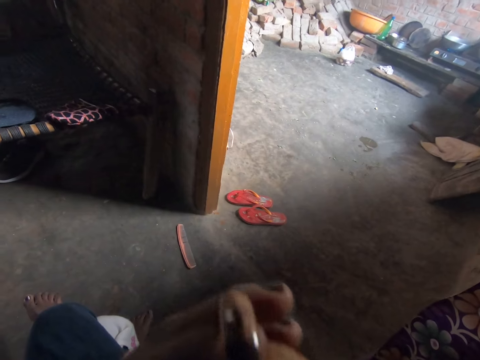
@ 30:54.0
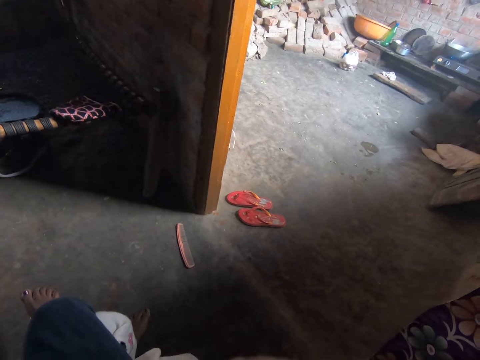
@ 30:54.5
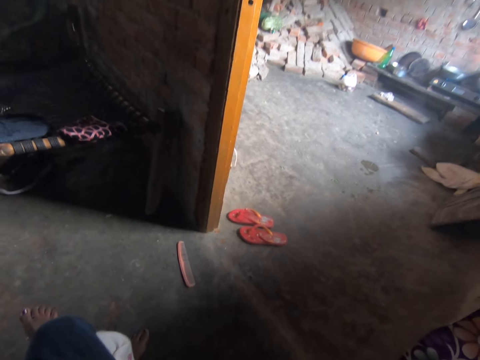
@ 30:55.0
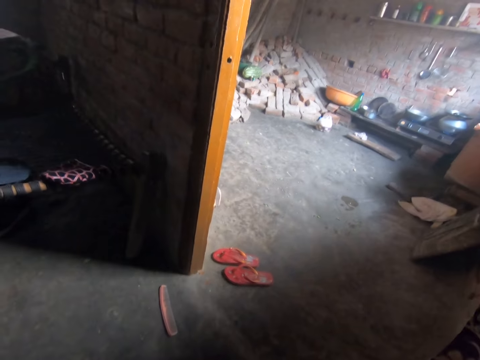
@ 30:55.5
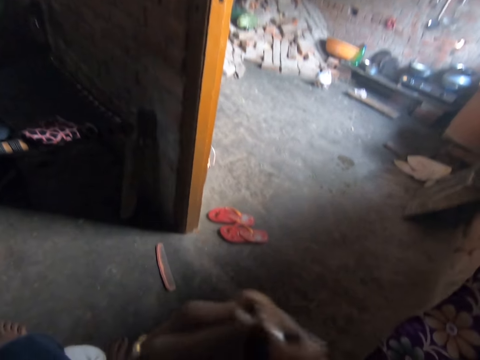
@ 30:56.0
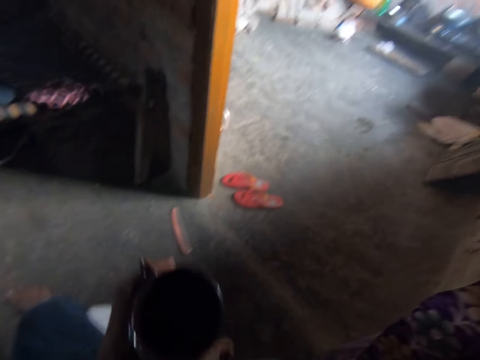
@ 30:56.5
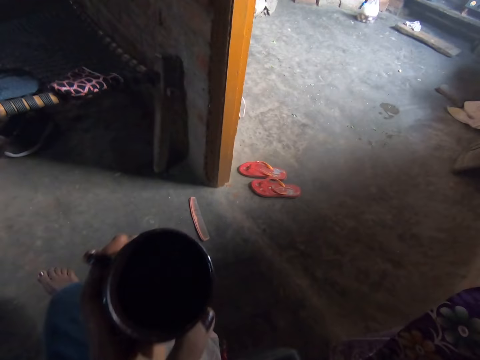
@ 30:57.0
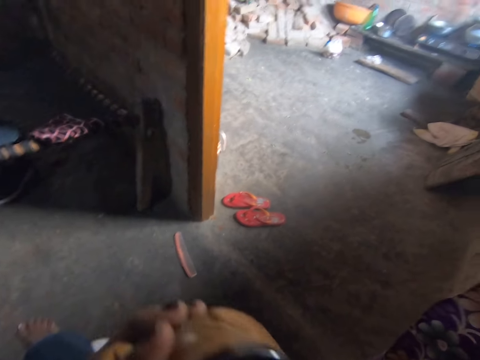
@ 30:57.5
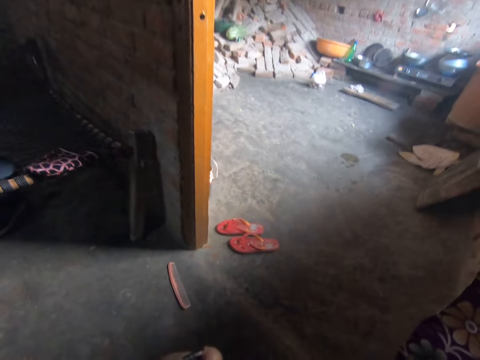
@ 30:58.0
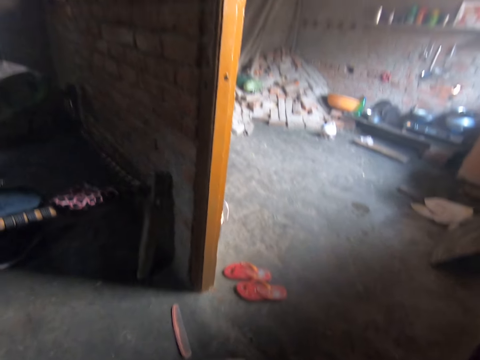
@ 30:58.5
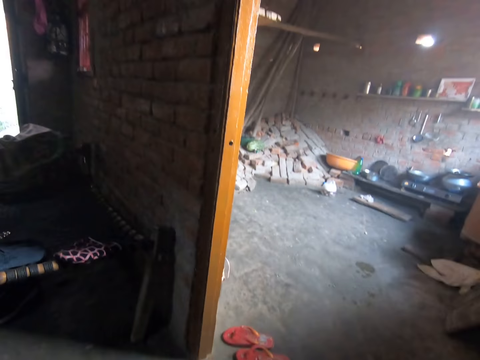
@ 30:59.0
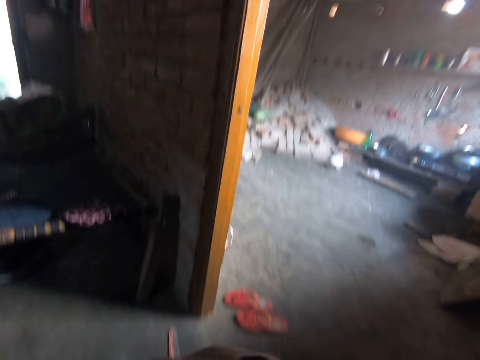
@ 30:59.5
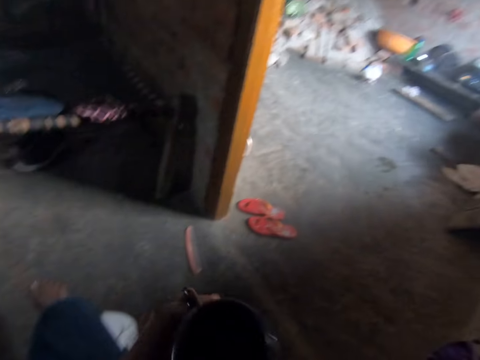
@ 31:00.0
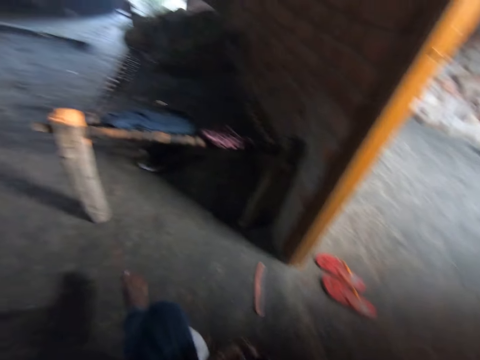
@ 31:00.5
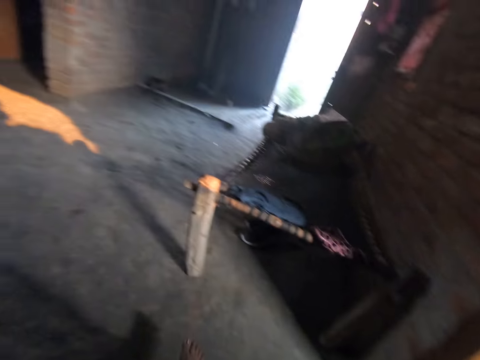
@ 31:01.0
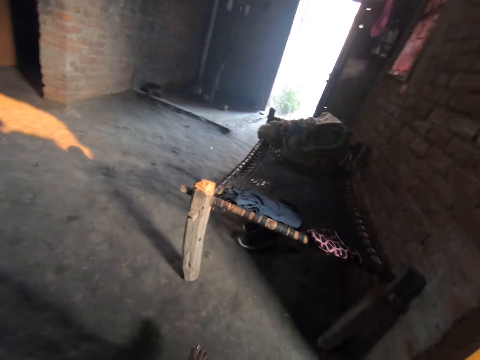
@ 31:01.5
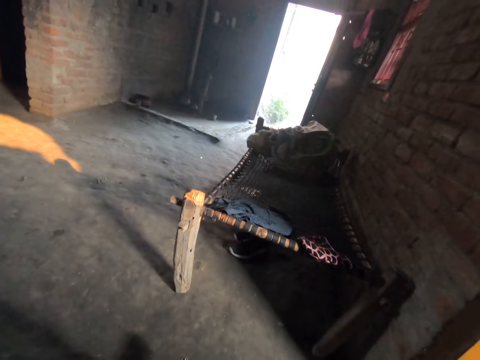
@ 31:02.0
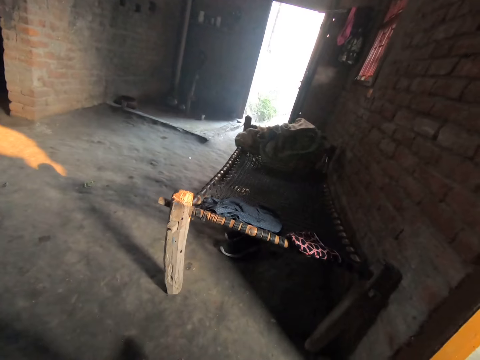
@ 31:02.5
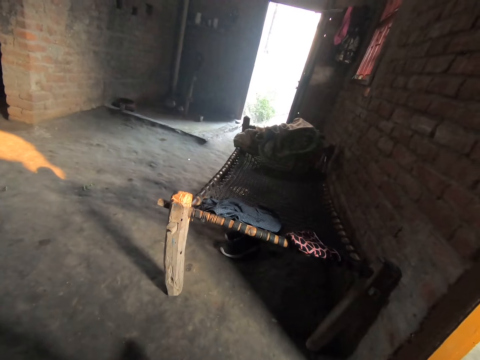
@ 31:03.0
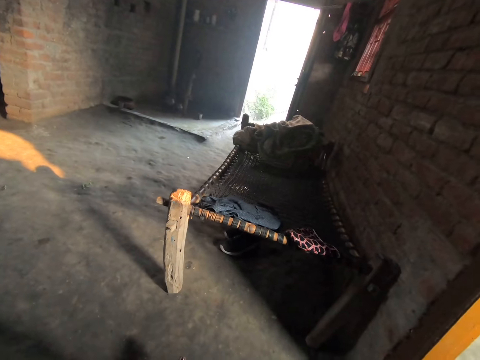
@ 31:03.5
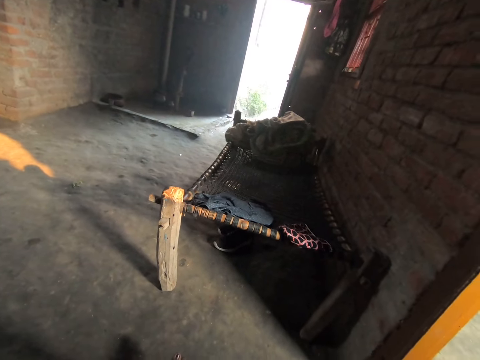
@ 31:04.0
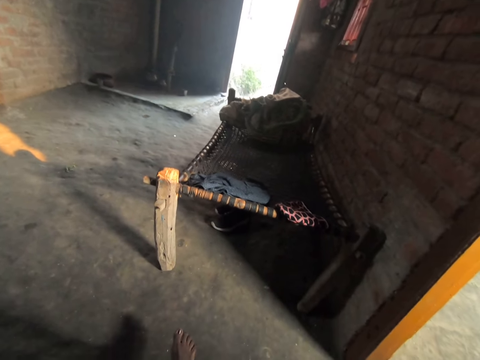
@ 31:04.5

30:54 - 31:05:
The camera wearer sips tea from a brown mug. They sip tea from the brown mug again. They turn around the room.

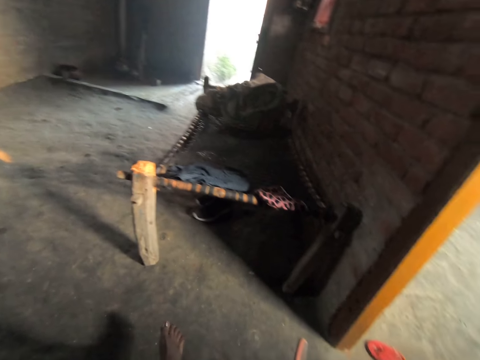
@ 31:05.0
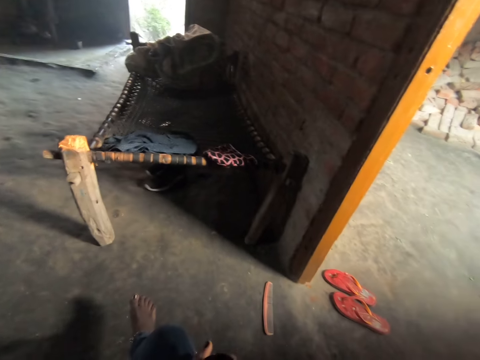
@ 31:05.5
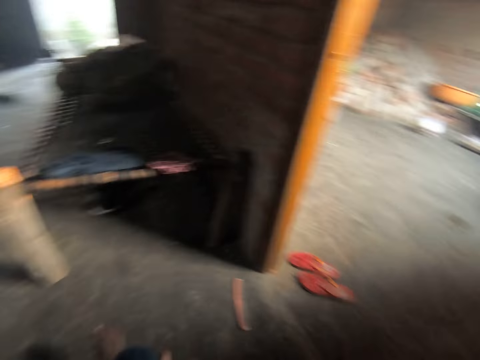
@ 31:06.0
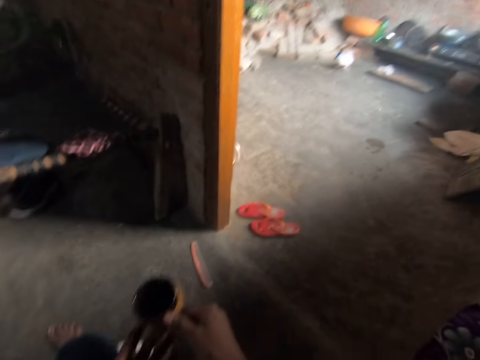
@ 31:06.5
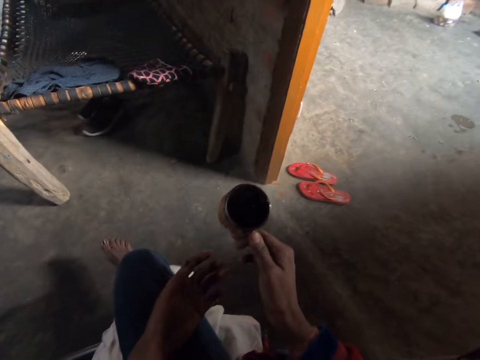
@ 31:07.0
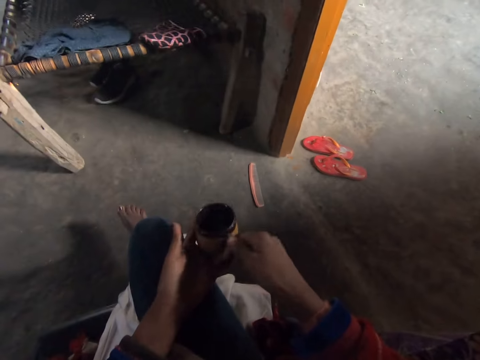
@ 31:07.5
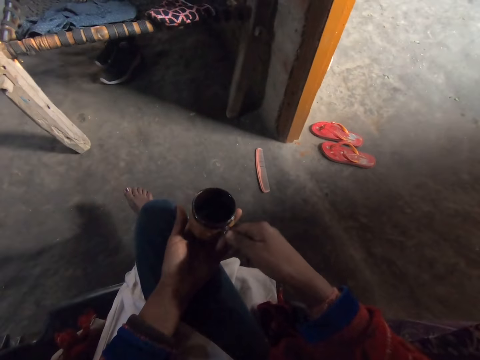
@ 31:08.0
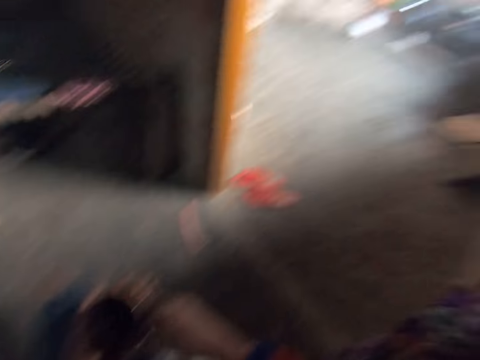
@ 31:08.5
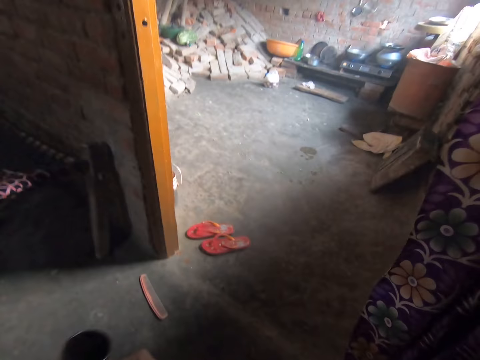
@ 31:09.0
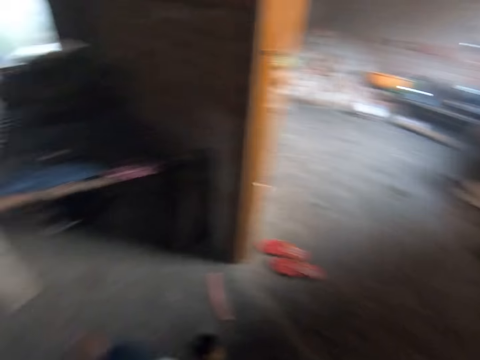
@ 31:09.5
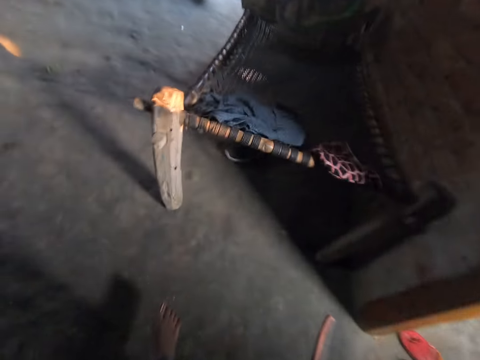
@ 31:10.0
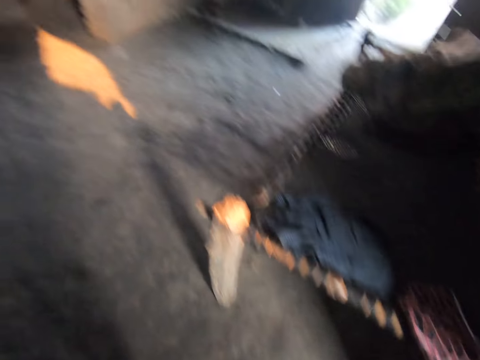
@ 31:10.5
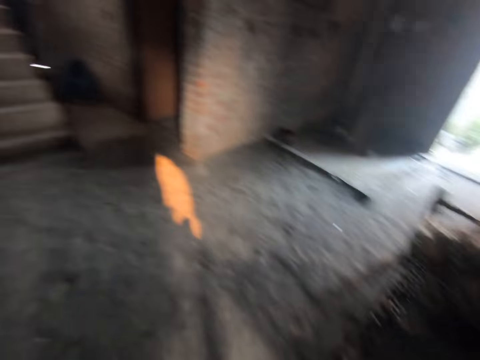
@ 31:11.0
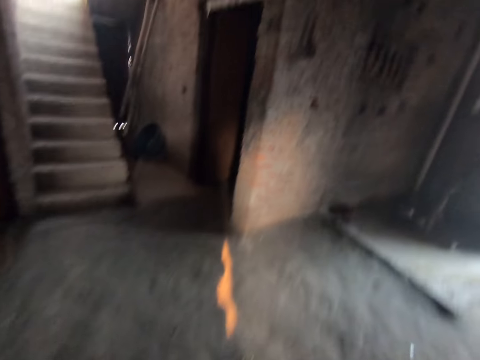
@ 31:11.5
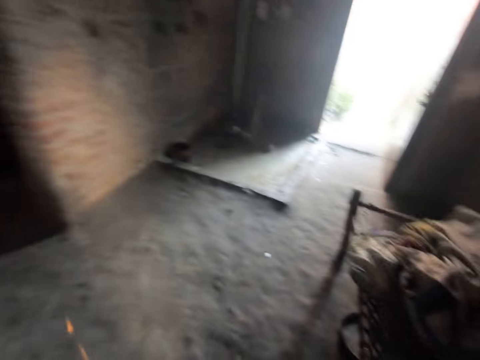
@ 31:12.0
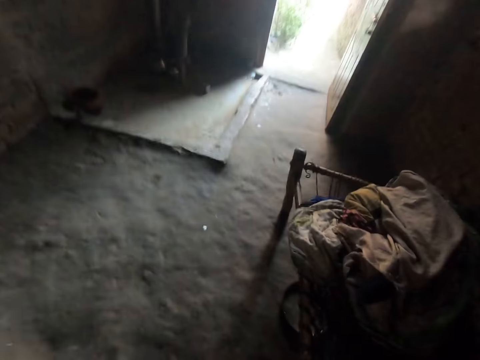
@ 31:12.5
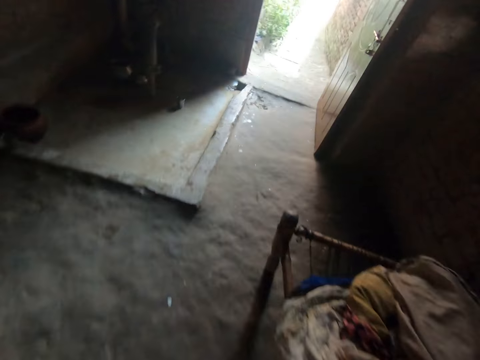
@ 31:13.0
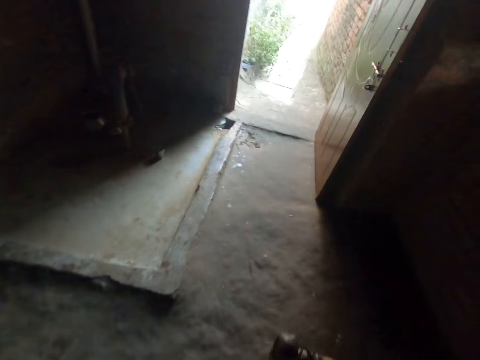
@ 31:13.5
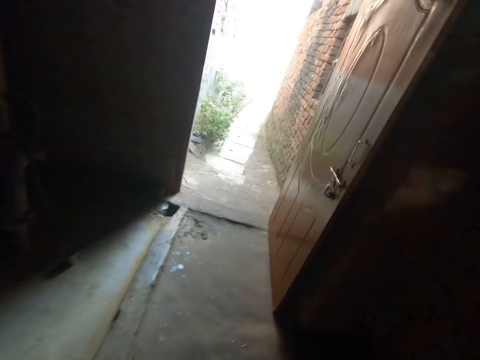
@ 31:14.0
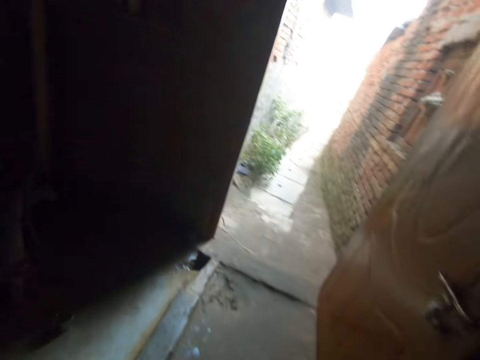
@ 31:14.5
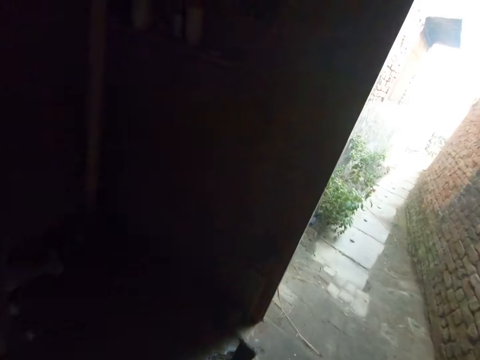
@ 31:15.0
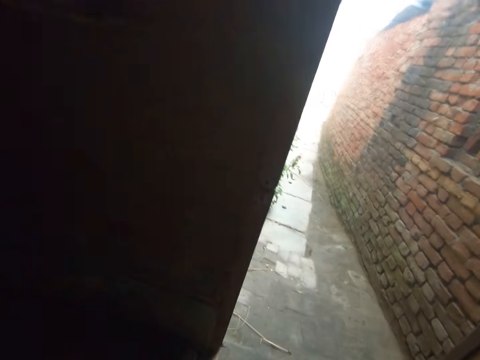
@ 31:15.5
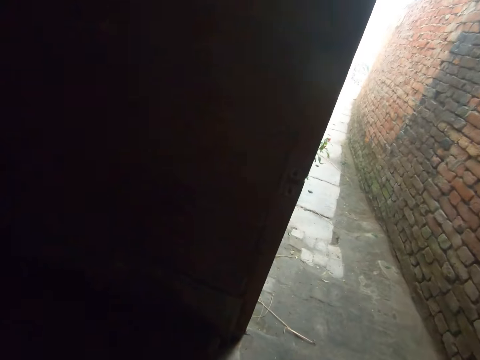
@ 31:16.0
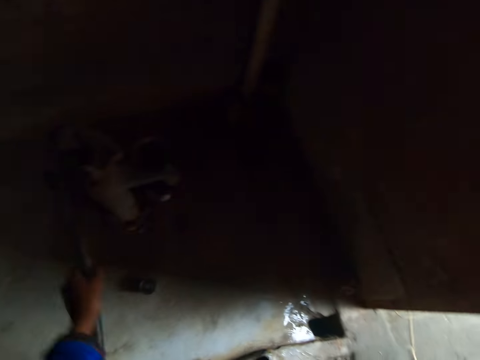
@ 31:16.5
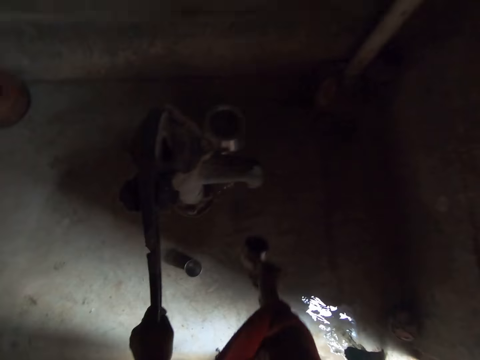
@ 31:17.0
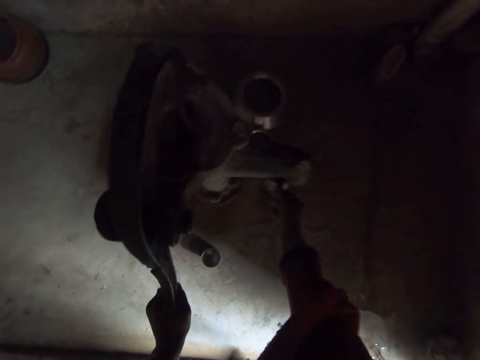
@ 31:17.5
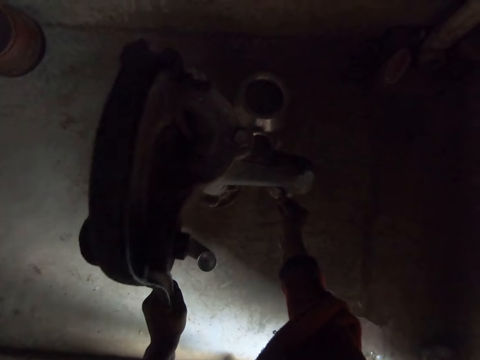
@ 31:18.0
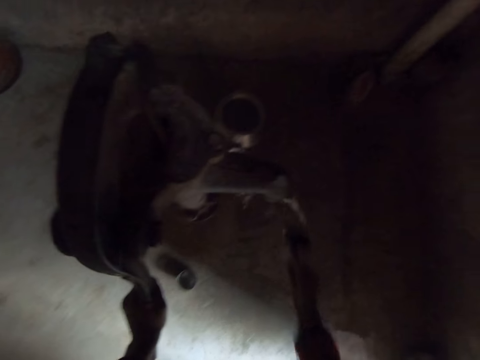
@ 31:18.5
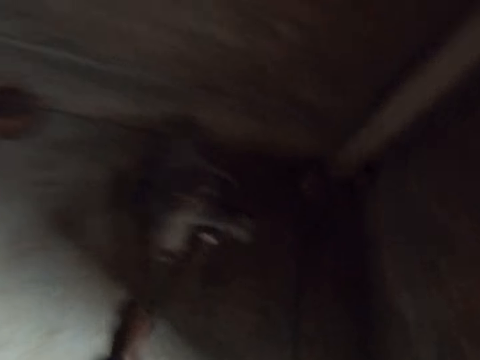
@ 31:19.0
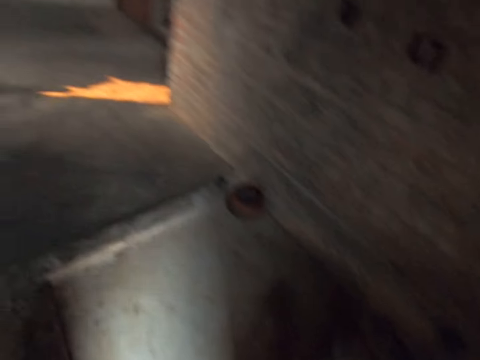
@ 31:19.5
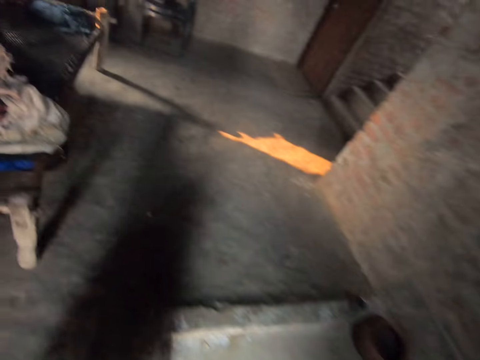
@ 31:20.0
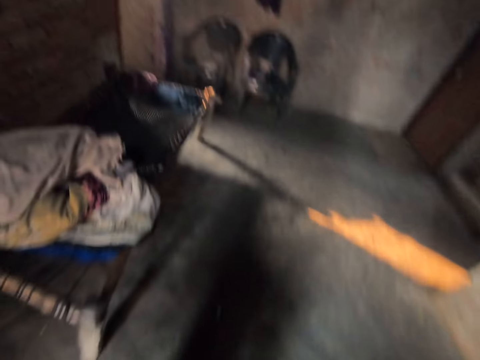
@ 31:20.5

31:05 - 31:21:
The camera wearer hits the brown cup on their left hand multiple times. They stand up and walk towards the door. They operate the hand power pump with their left hand. They hold something. They rinse the cup with their right hand. They draw water with the cup. They pour water out of the brown mug on the floor with their right hand. They walk towards the kitchen.
